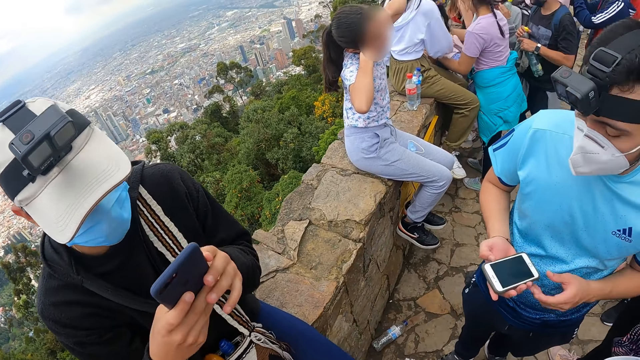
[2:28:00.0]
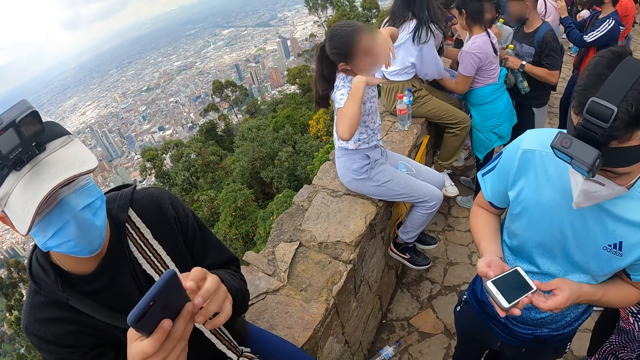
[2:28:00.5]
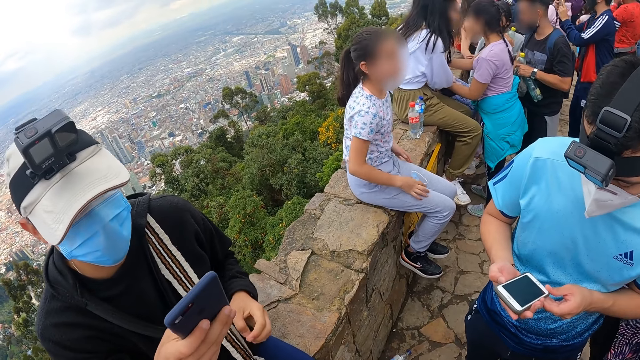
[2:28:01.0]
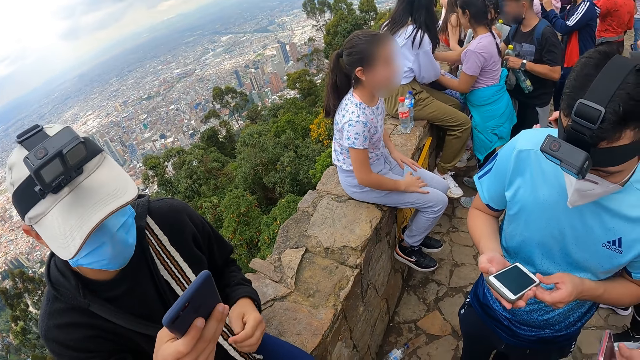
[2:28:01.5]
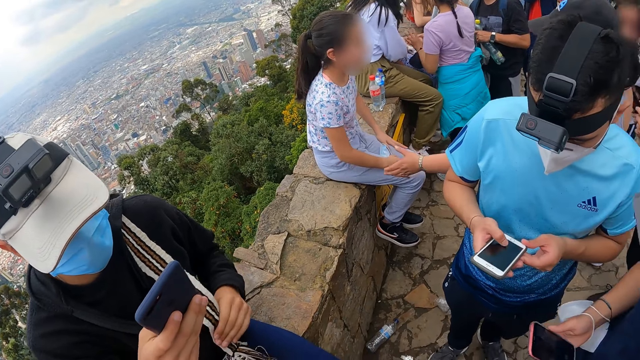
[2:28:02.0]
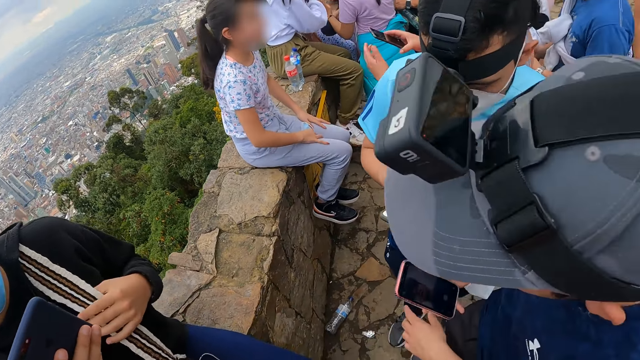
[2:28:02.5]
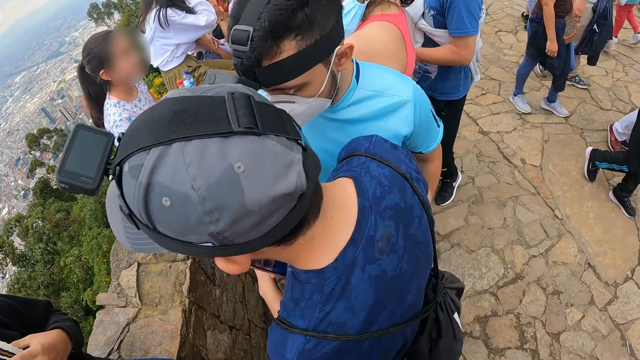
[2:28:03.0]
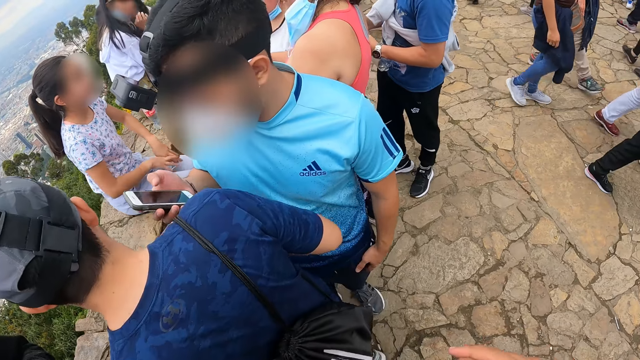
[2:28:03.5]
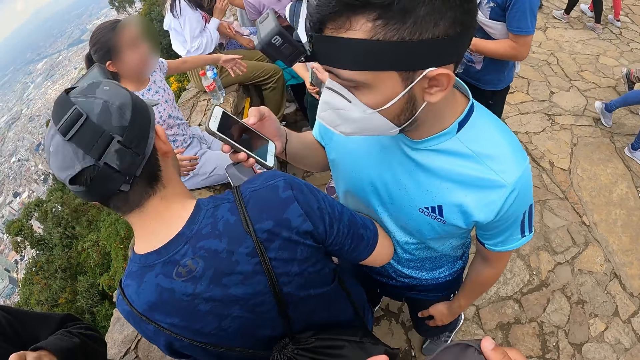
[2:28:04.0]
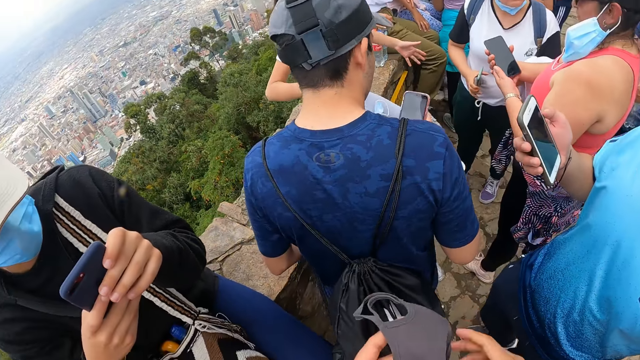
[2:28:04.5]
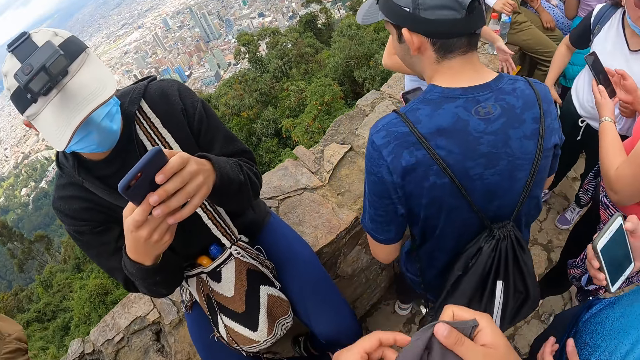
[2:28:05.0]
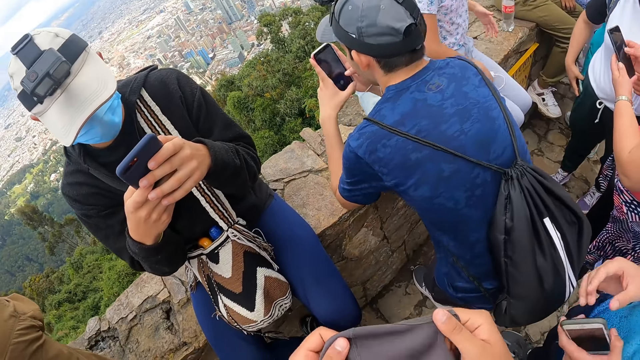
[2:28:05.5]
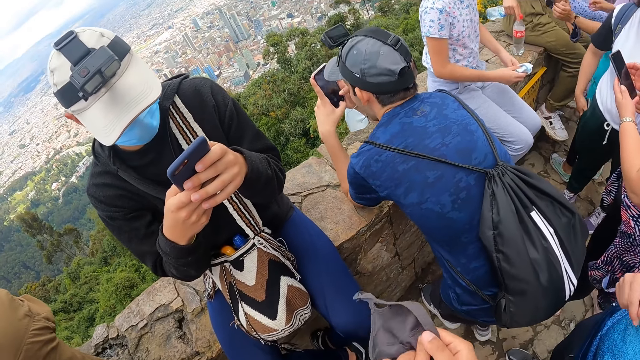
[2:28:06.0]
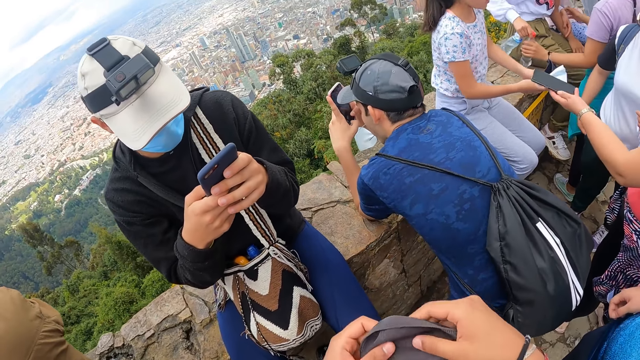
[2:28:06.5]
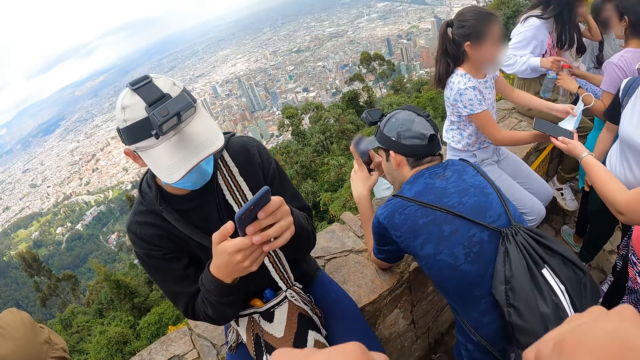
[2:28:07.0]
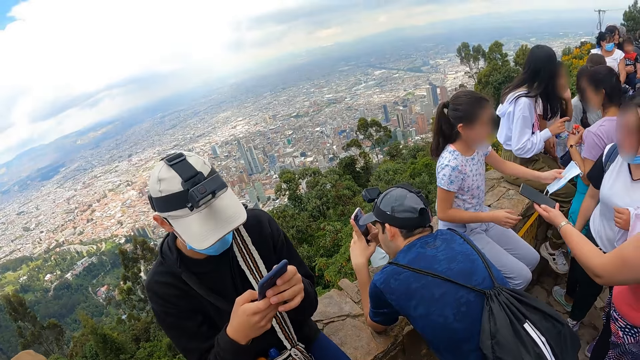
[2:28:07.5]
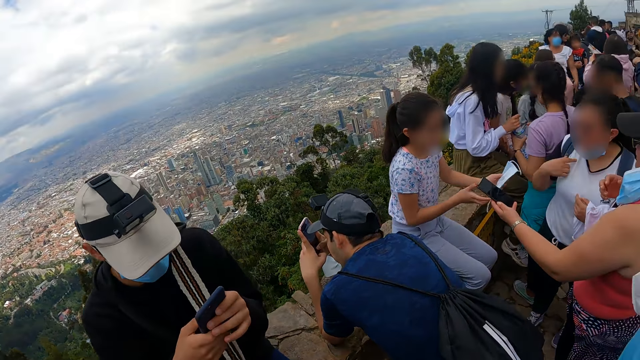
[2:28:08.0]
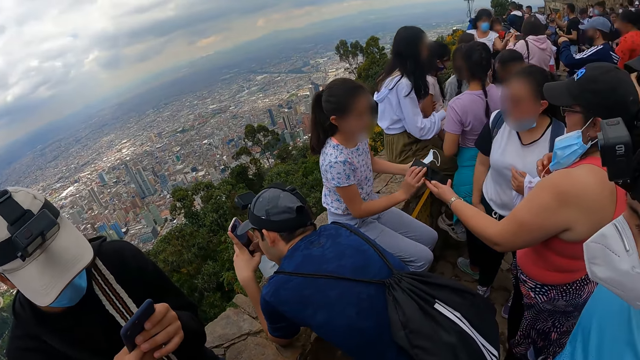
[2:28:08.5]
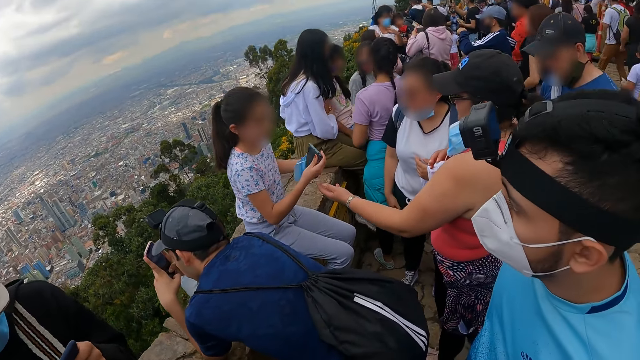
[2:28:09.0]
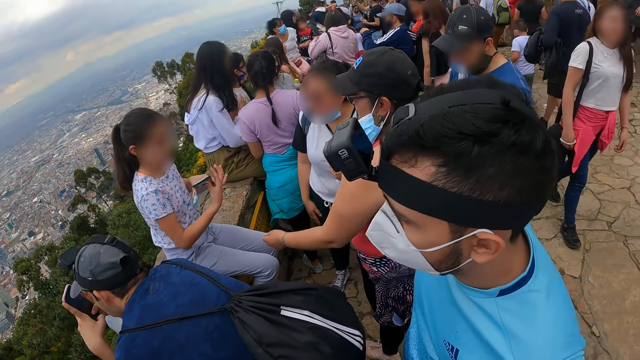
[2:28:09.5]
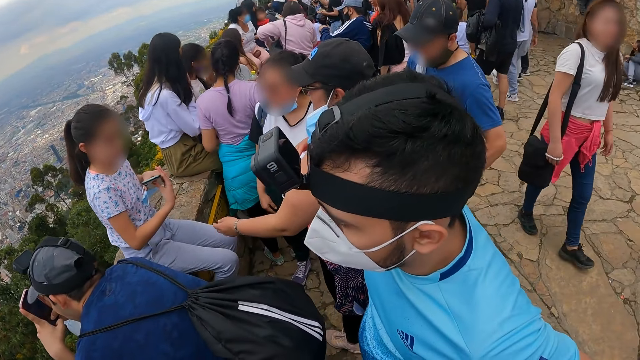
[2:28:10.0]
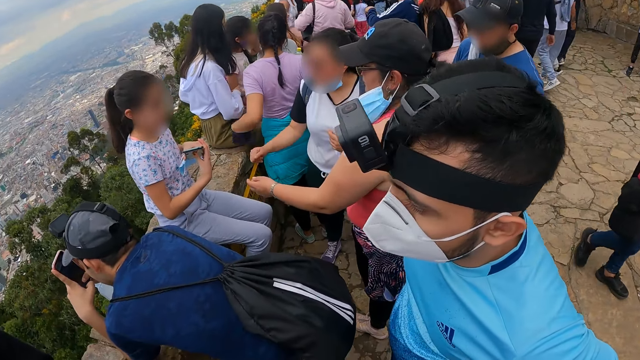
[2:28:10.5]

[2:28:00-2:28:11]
The camera wearer puts on the mask. A man operates the phone with both hands.

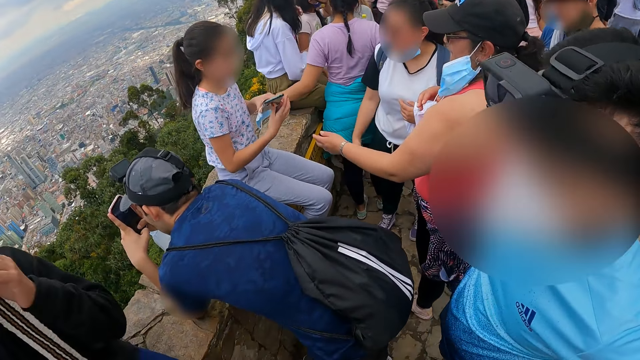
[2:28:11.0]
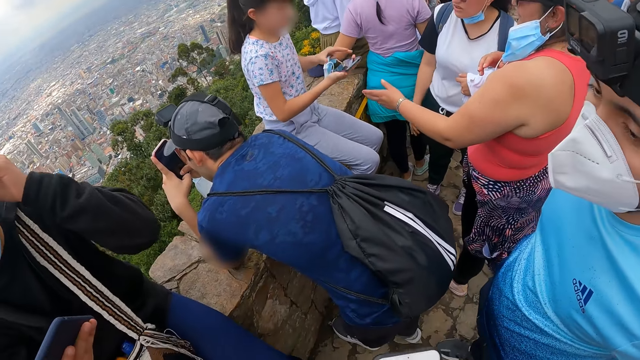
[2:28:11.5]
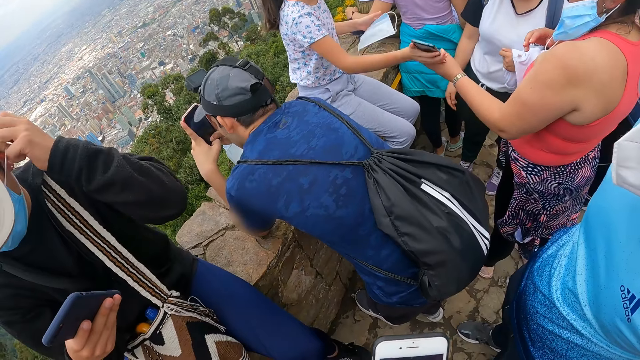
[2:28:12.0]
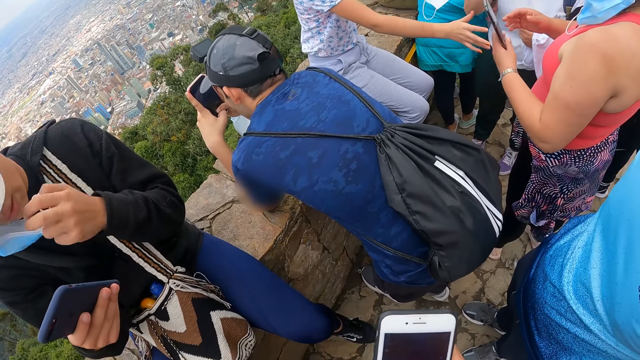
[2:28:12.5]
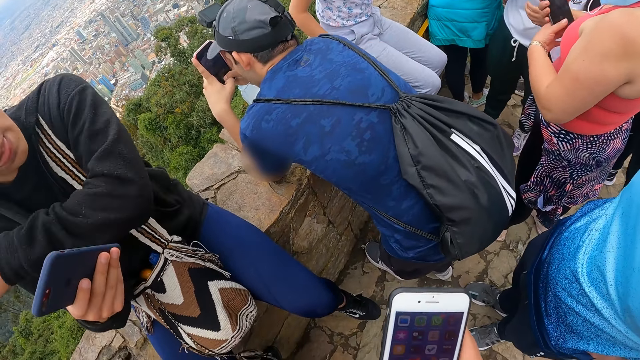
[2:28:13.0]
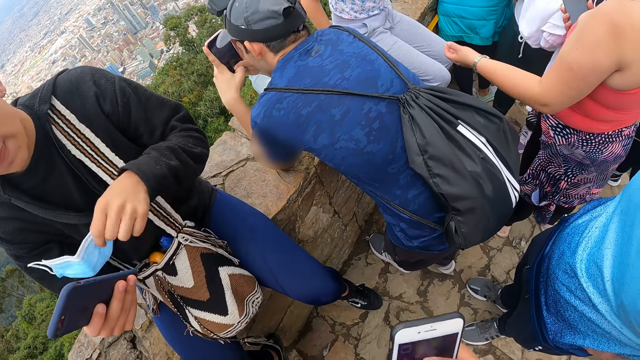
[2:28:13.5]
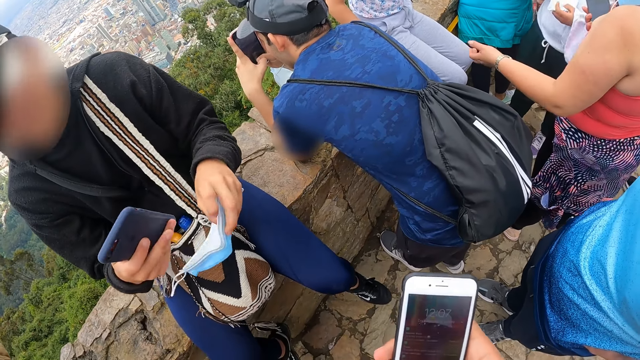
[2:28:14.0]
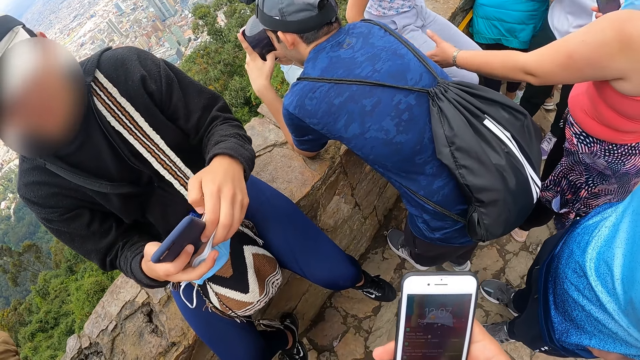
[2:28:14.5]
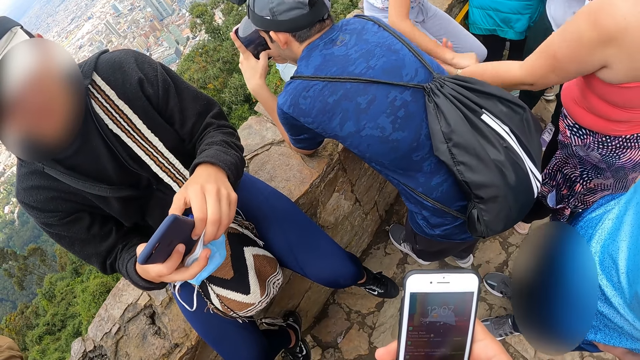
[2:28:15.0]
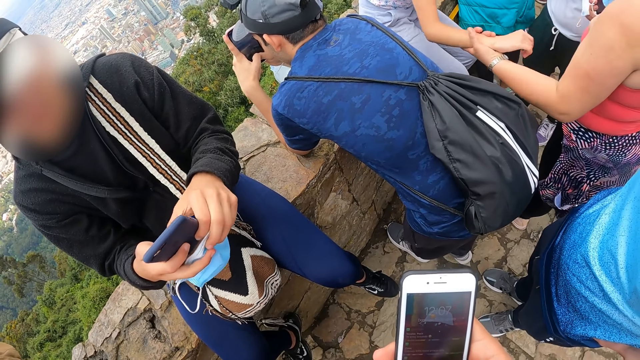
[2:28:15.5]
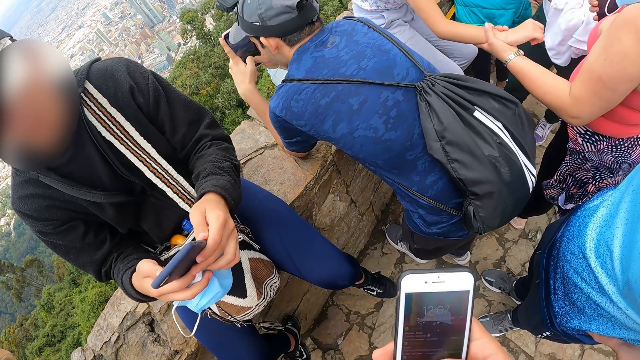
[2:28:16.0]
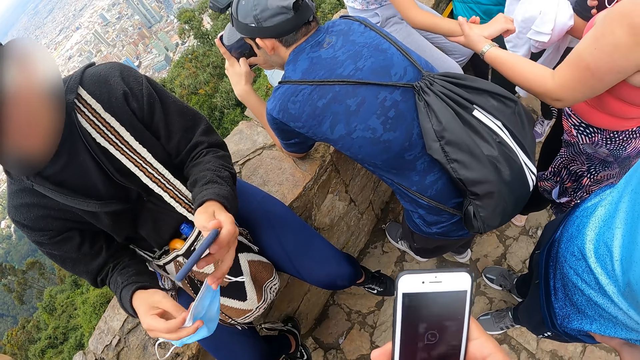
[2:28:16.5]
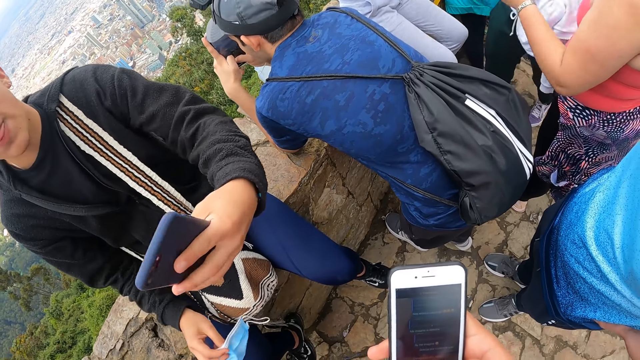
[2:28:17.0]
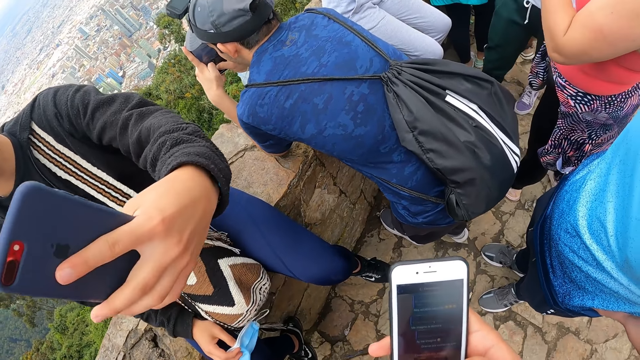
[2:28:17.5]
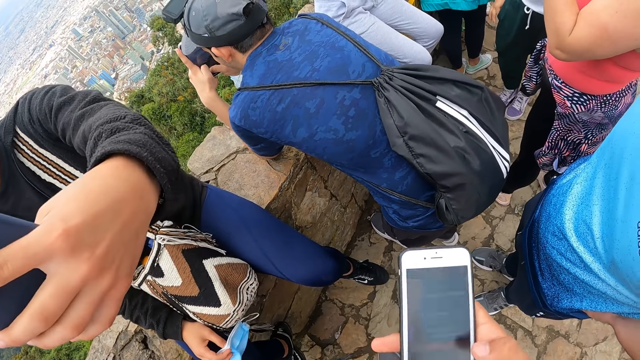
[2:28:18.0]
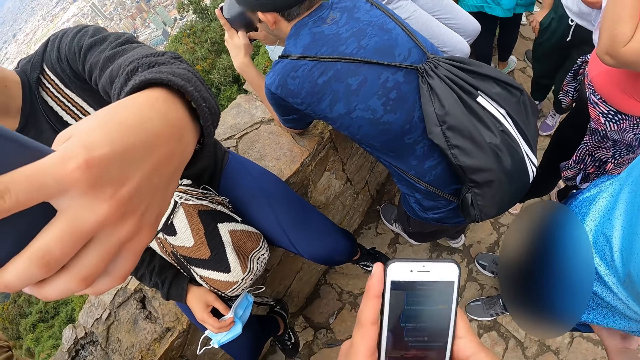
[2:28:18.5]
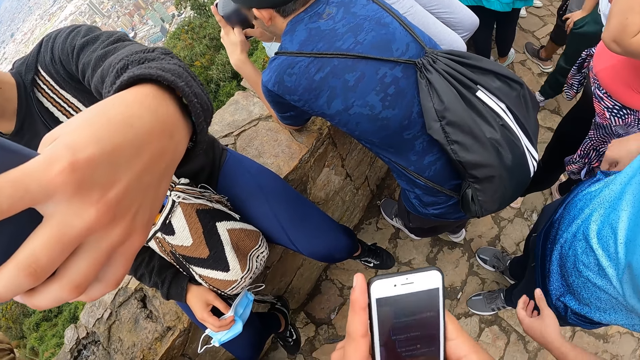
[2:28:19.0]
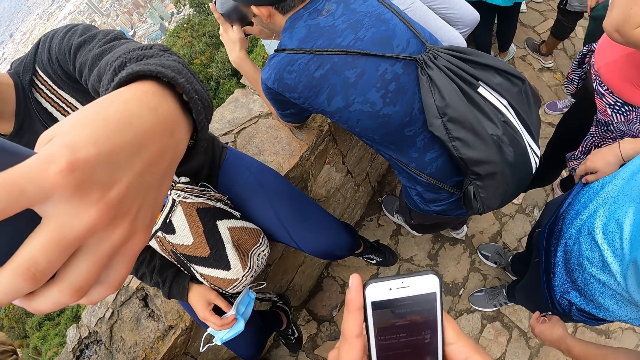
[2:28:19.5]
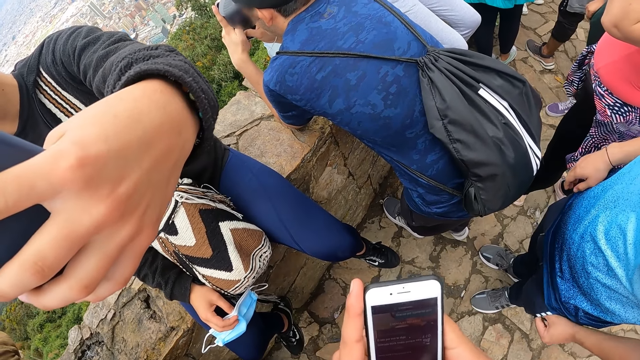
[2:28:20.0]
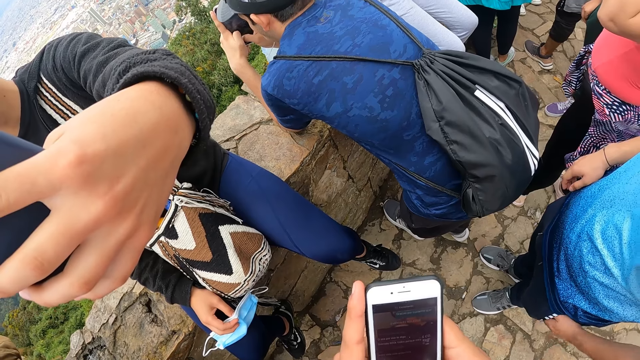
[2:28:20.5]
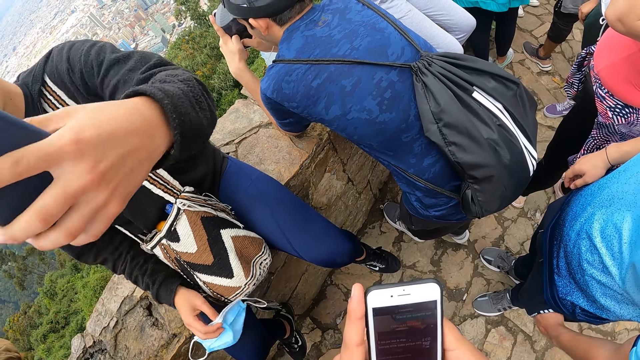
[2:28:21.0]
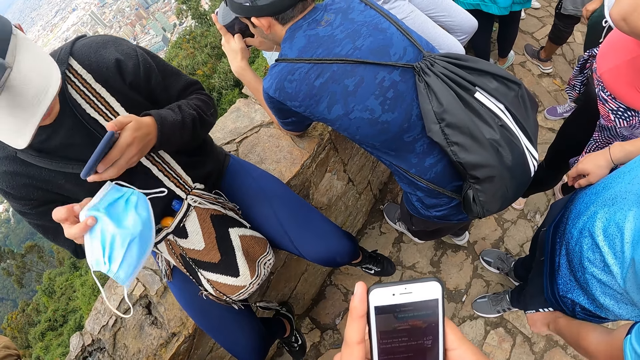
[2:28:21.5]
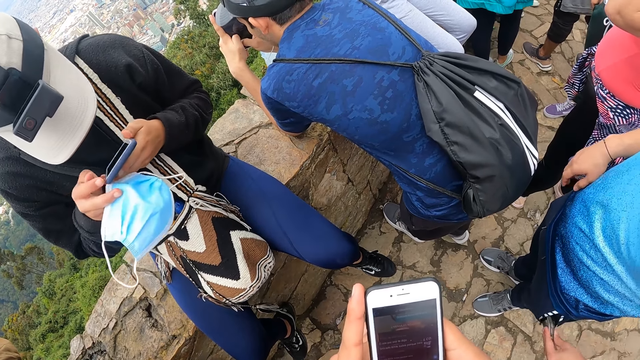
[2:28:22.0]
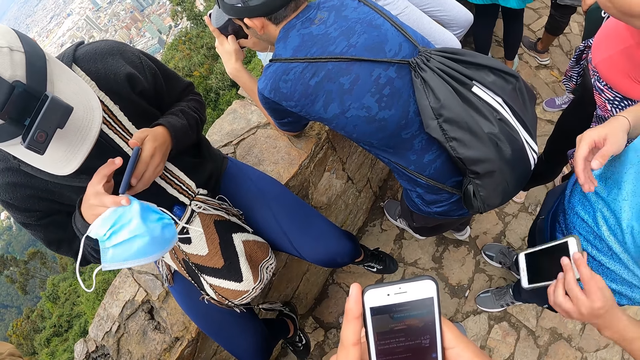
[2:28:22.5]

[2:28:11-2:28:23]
The man removes the face mask from his face with his left hand. The camera wearer uses the phone. The man operates the phone with both hands. The man takes a selfie.
